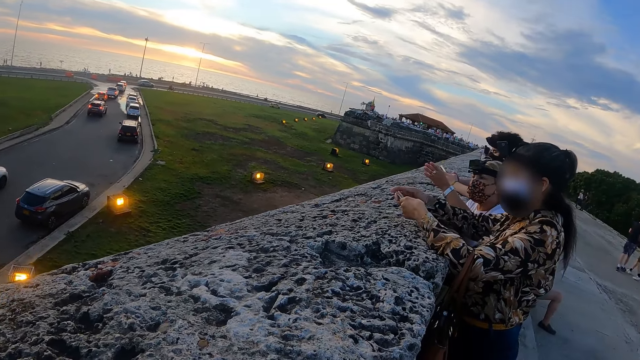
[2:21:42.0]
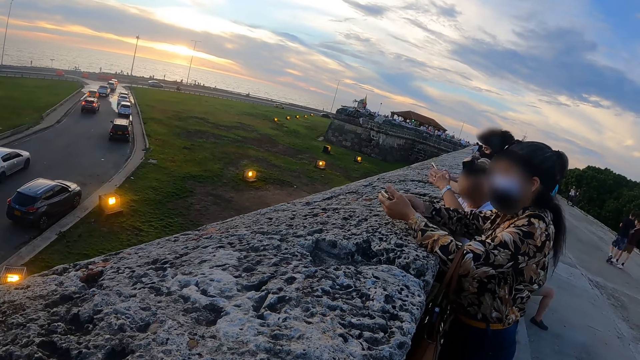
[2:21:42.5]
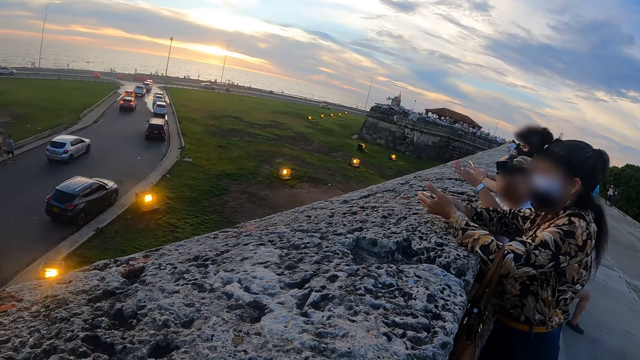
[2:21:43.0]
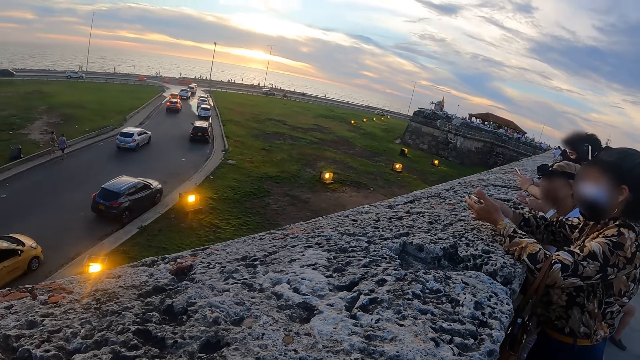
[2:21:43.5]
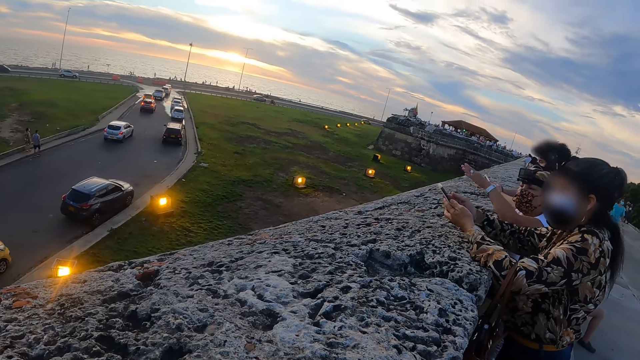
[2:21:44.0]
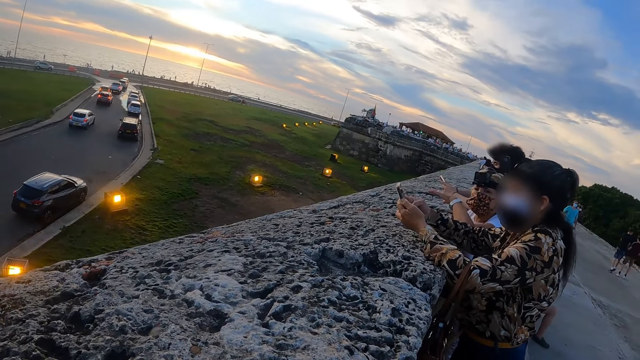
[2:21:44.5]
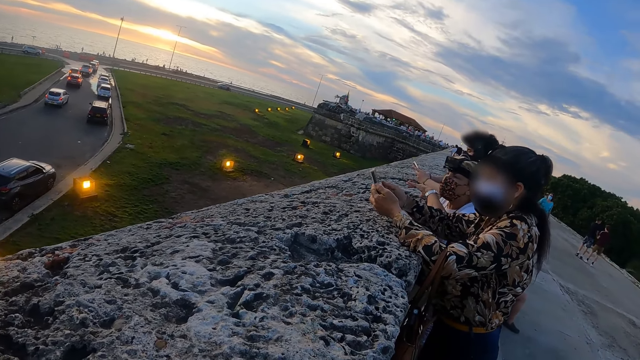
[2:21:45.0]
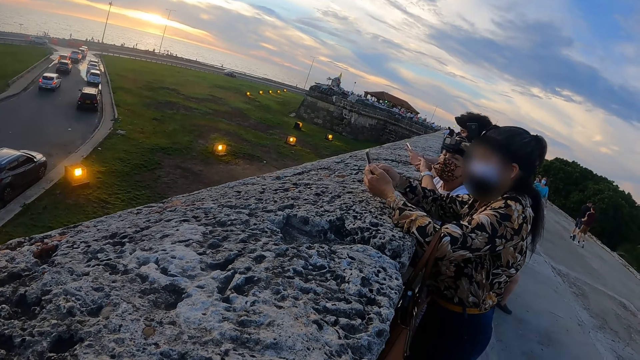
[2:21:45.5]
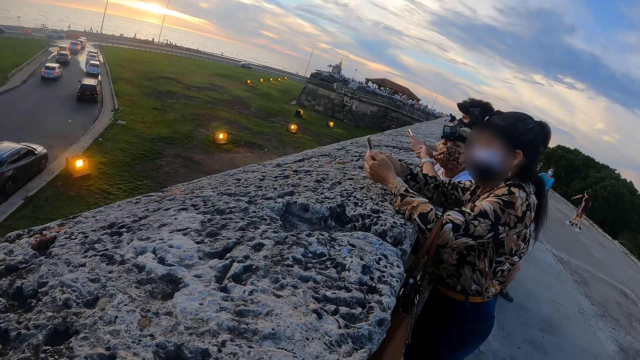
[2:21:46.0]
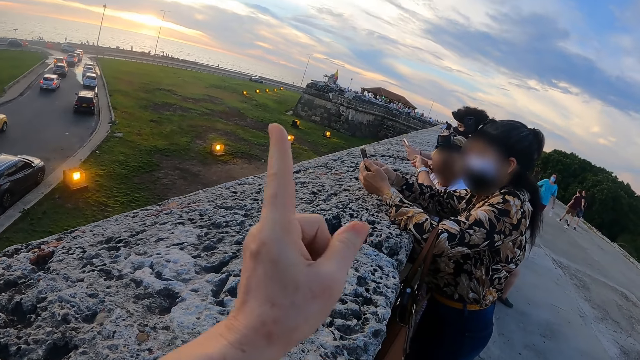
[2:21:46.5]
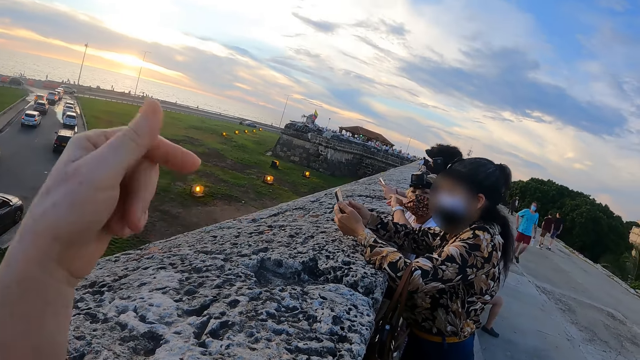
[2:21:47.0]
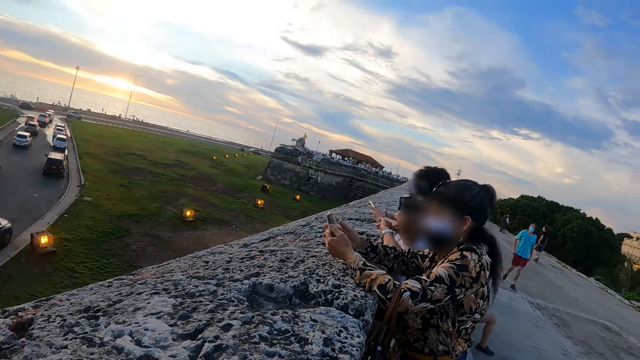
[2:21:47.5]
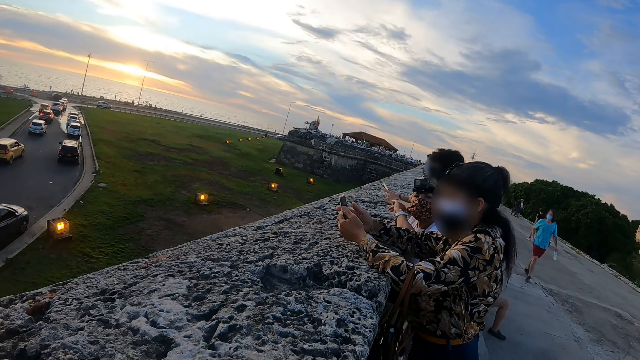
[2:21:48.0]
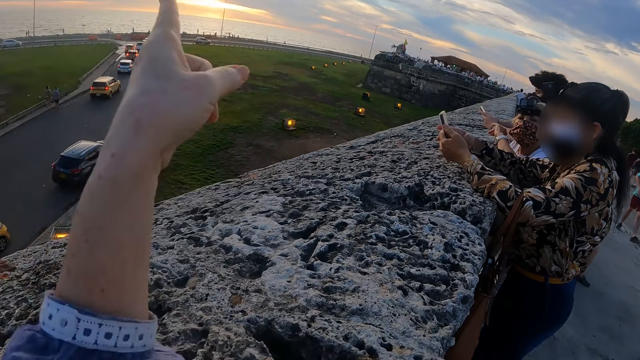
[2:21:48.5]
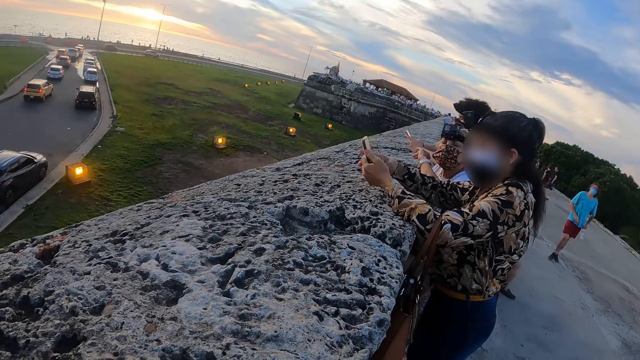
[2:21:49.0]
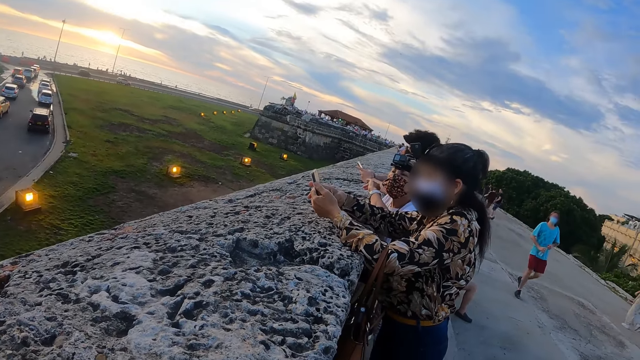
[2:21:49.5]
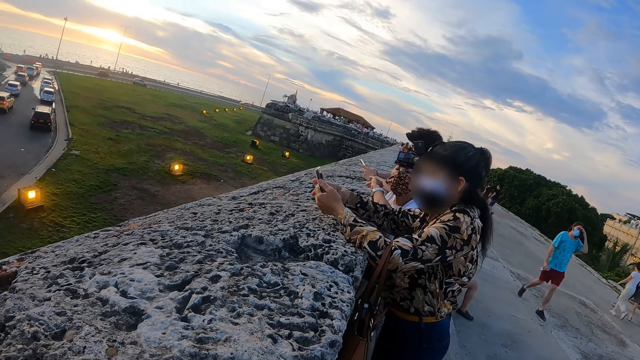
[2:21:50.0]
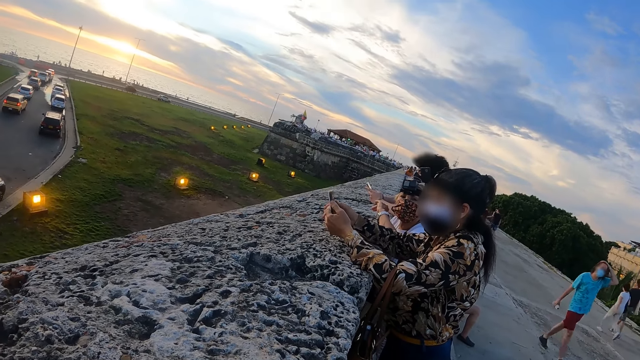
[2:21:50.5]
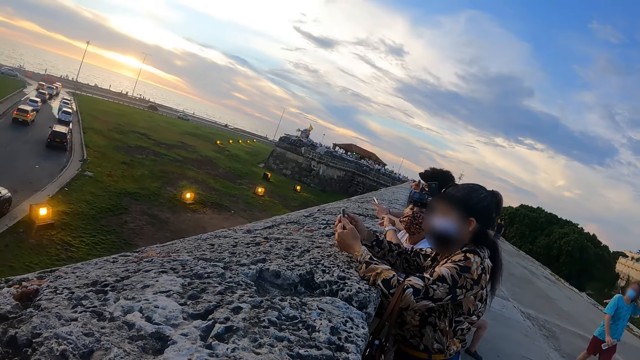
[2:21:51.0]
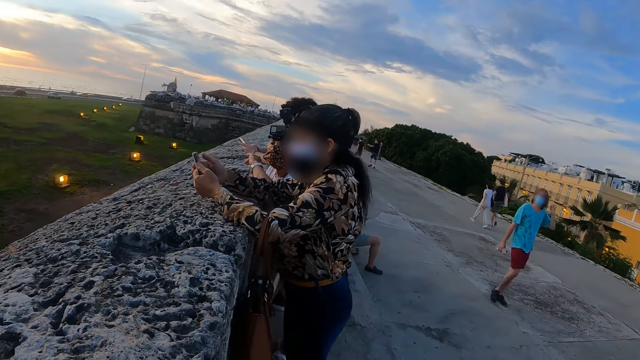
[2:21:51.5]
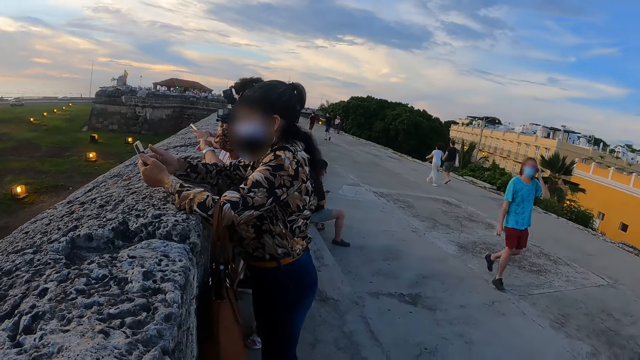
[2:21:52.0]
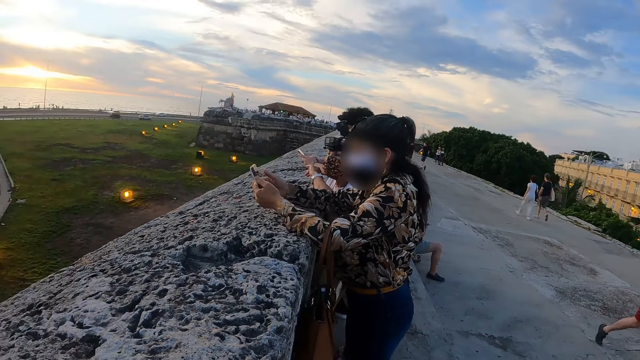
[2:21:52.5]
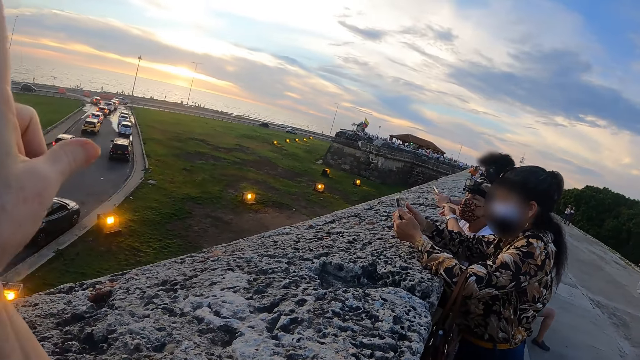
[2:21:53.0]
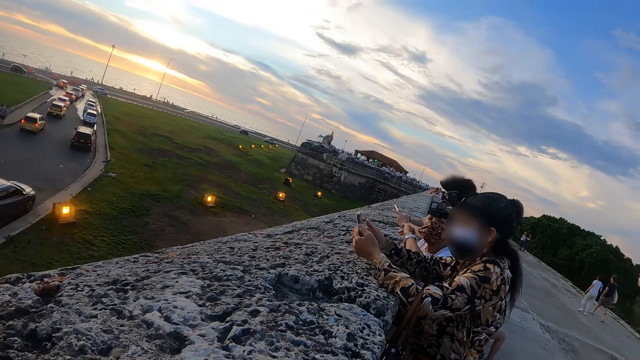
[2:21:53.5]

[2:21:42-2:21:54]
The camera wearer operates her phone. They interact with another person.

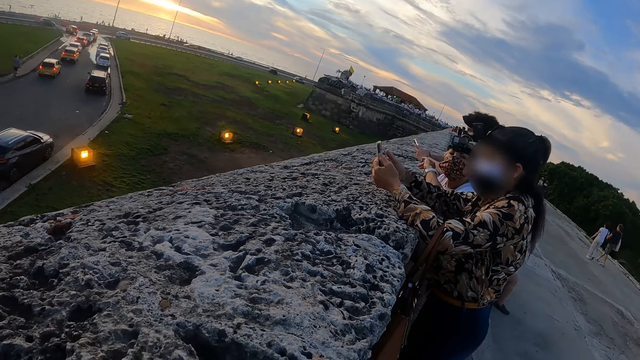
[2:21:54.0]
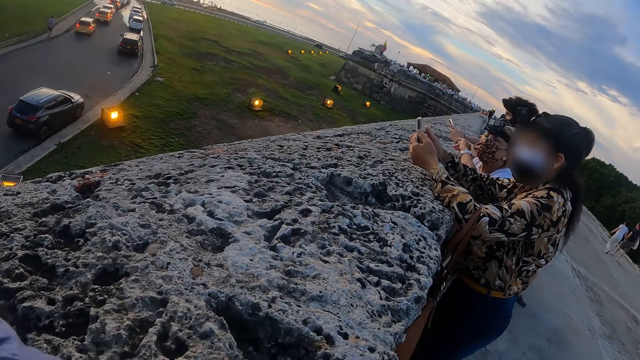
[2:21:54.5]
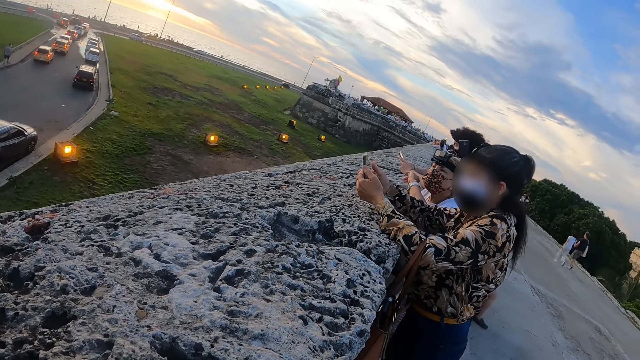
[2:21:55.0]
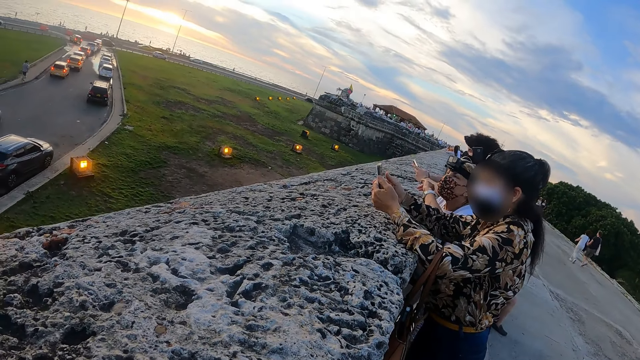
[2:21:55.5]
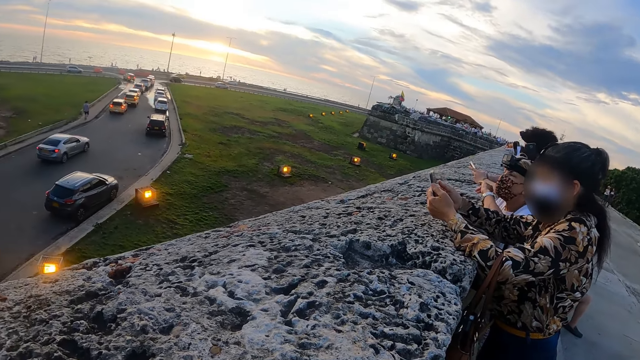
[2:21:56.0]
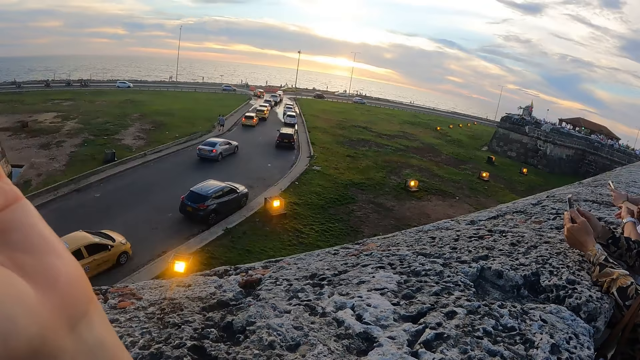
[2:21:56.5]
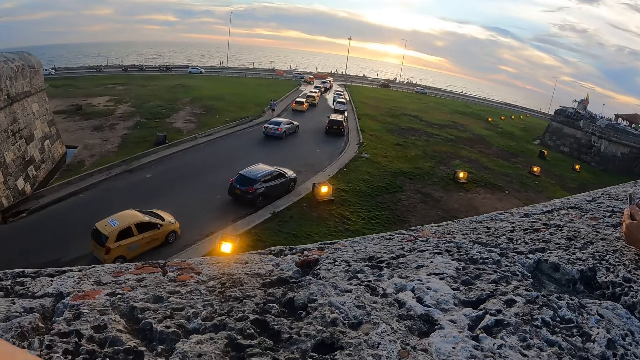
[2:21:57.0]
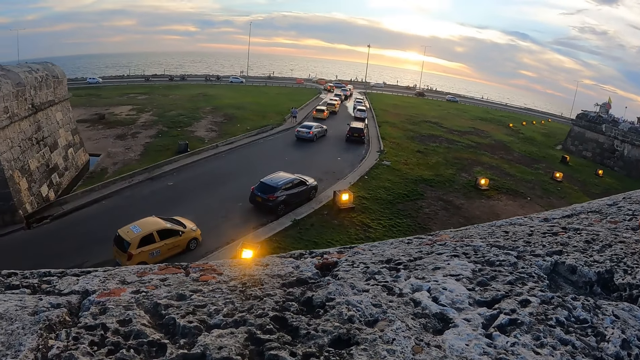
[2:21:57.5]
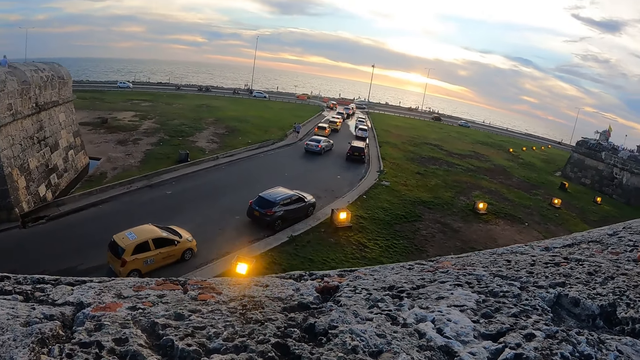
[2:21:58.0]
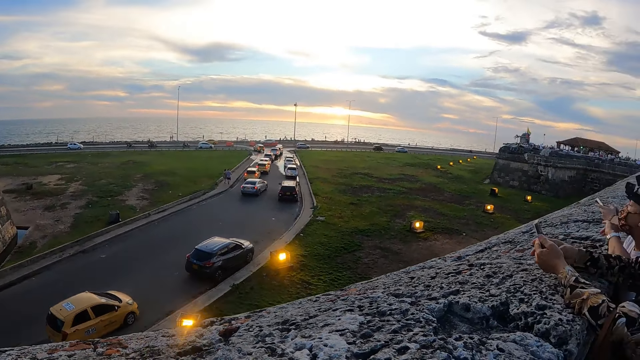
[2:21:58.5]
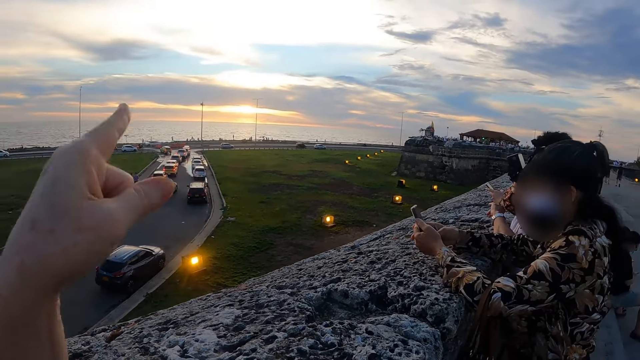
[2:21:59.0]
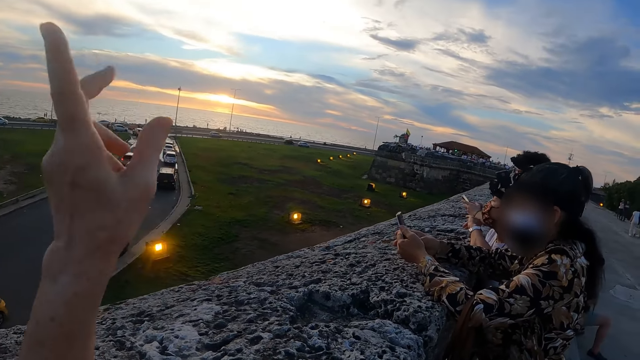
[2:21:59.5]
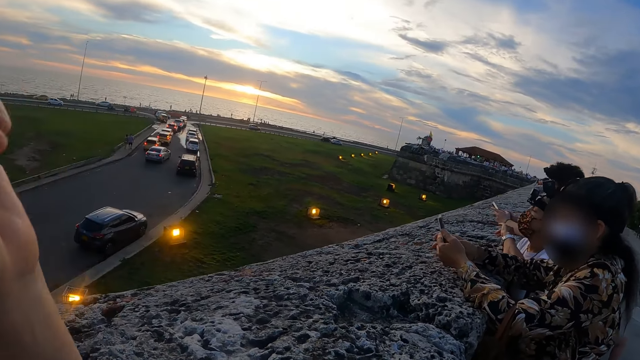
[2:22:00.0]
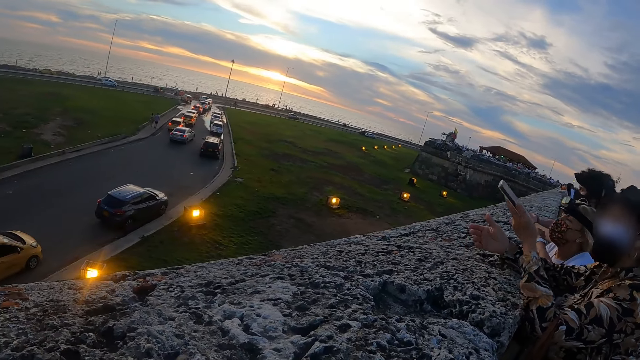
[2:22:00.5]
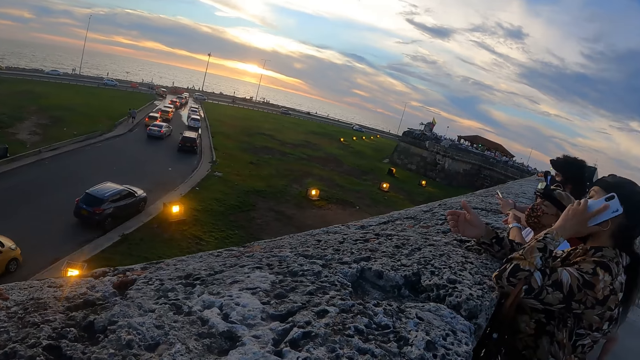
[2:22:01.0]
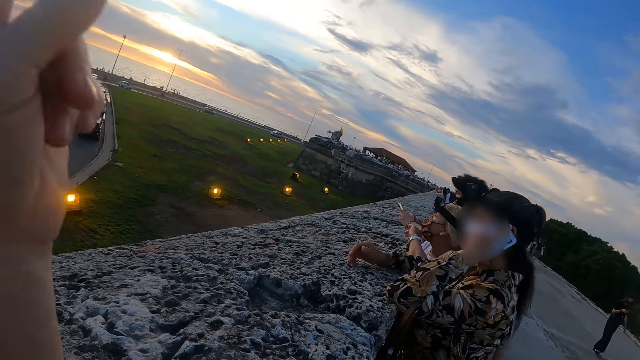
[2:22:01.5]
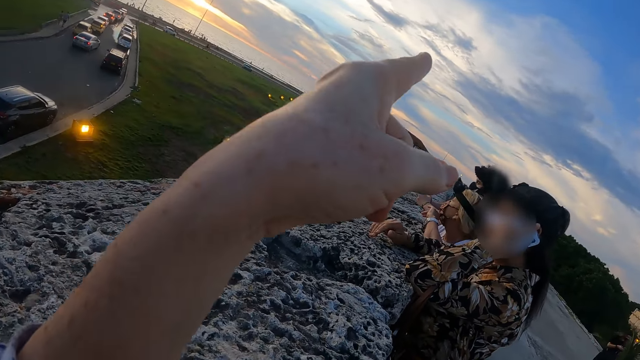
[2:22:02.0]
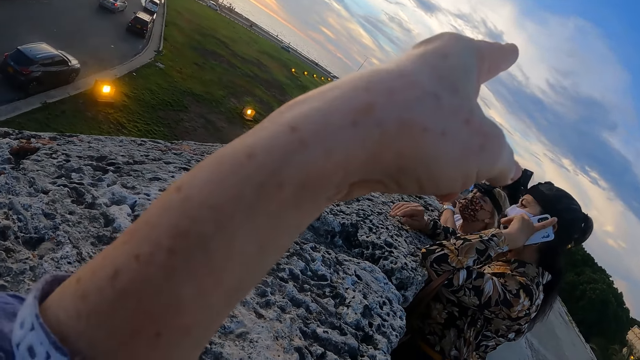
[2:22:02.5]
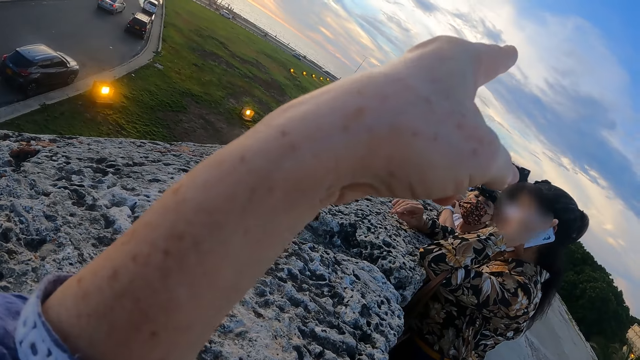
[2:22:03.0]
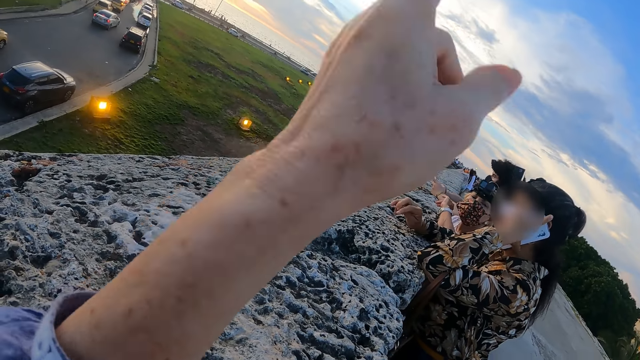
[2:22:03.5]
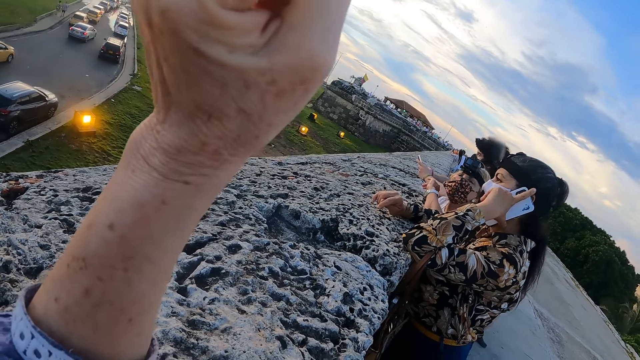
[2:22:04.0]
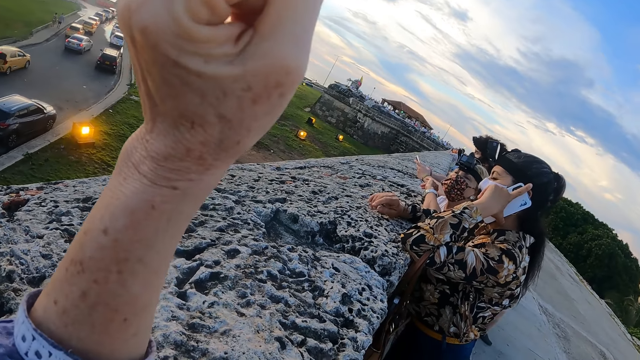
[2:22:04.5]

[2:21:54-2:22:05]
The camera wearer looks around. They talk to the other person. The first person communicates on her phone.
